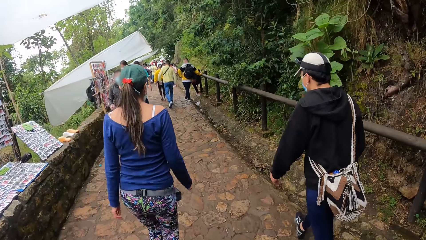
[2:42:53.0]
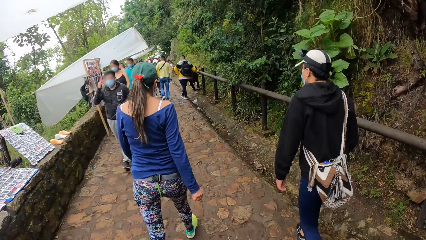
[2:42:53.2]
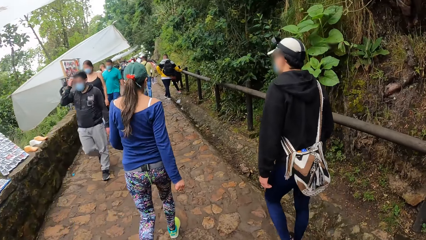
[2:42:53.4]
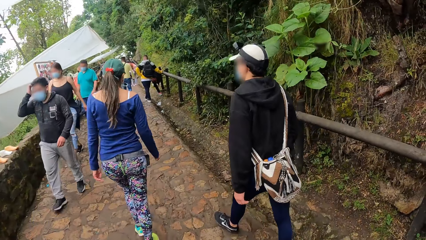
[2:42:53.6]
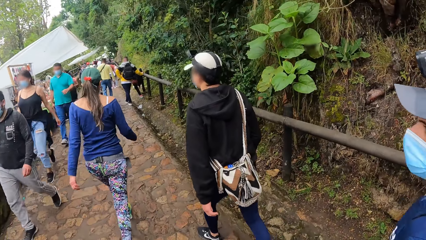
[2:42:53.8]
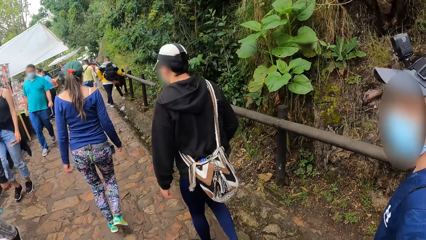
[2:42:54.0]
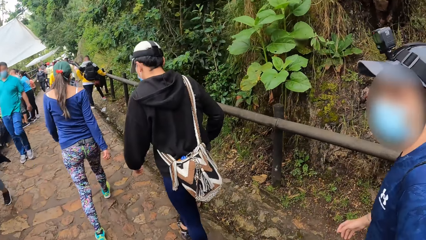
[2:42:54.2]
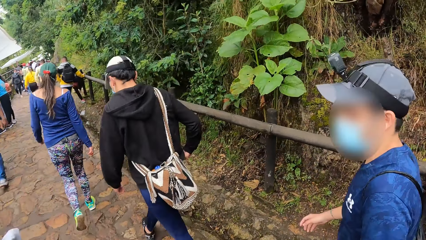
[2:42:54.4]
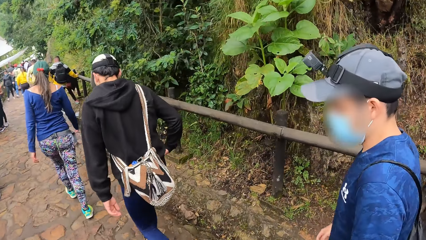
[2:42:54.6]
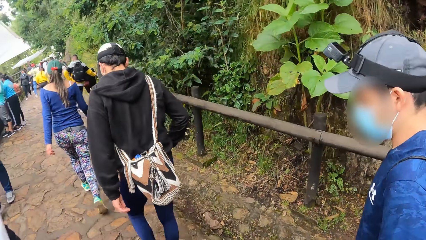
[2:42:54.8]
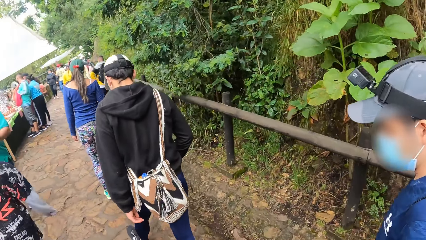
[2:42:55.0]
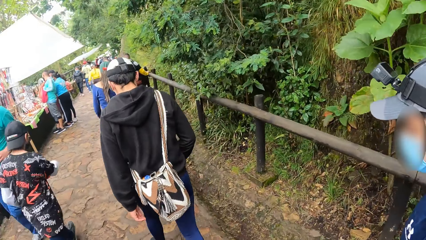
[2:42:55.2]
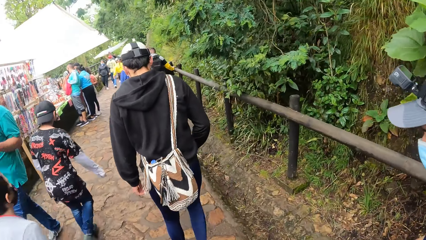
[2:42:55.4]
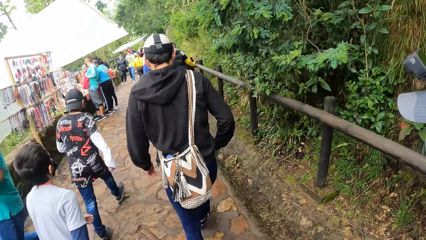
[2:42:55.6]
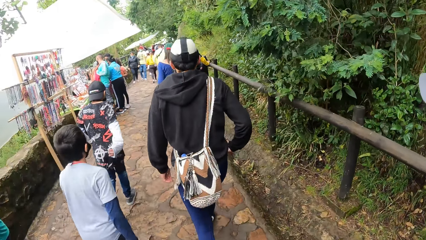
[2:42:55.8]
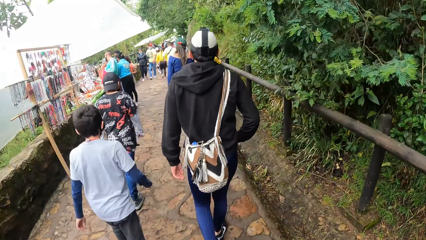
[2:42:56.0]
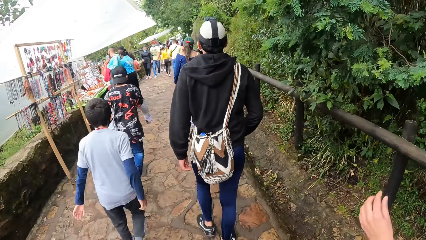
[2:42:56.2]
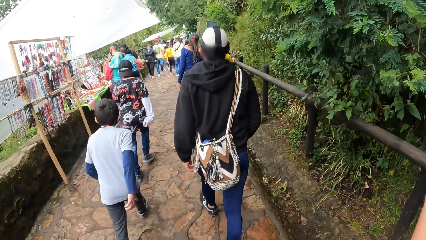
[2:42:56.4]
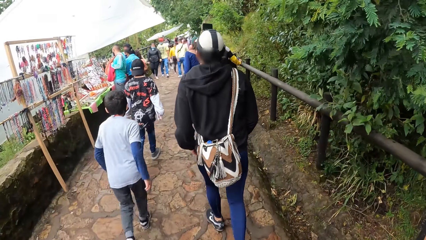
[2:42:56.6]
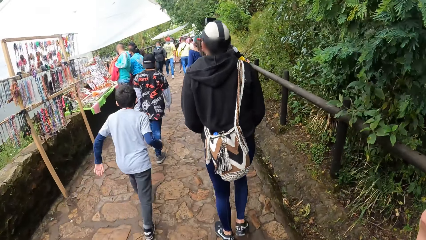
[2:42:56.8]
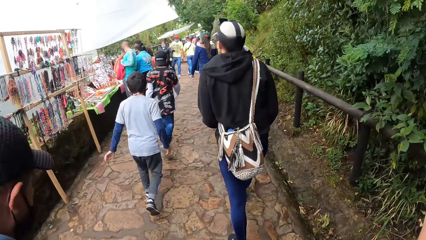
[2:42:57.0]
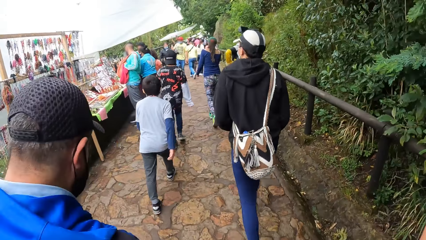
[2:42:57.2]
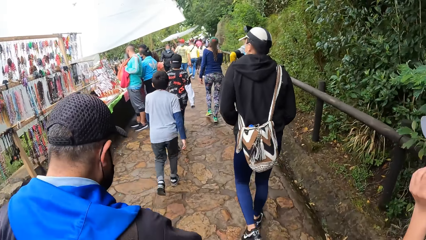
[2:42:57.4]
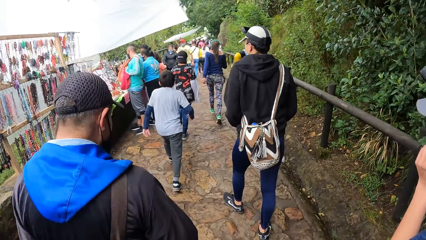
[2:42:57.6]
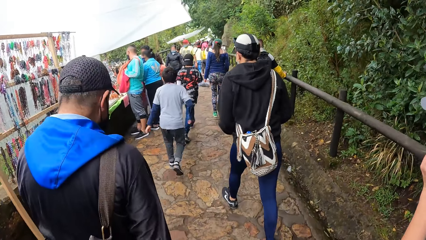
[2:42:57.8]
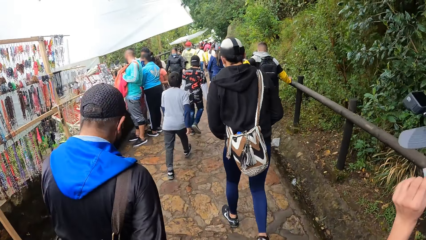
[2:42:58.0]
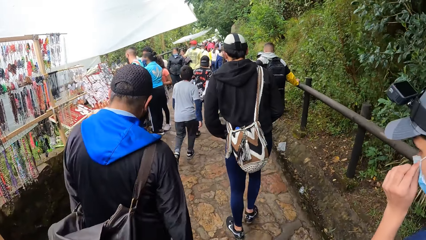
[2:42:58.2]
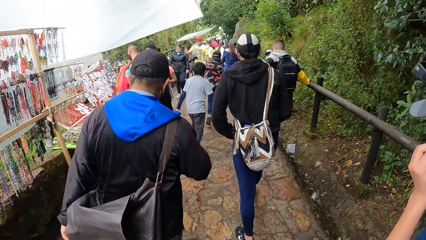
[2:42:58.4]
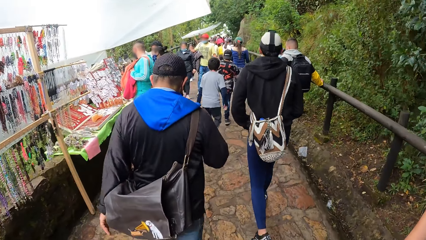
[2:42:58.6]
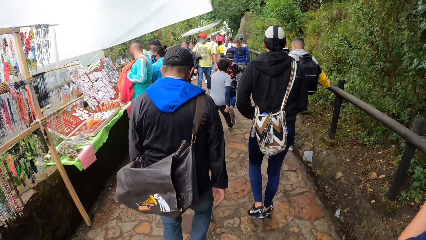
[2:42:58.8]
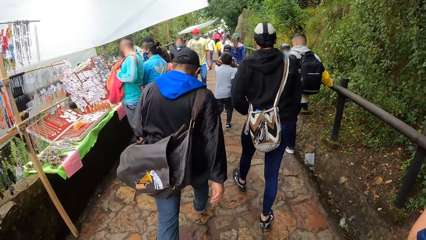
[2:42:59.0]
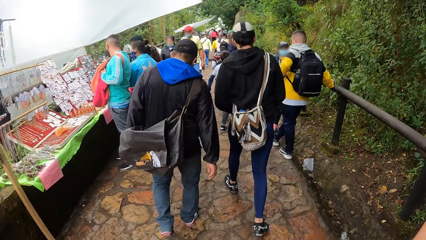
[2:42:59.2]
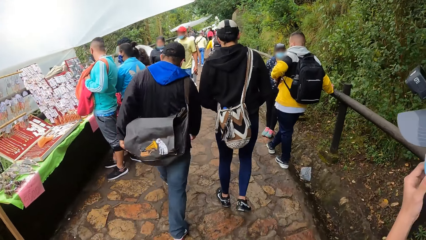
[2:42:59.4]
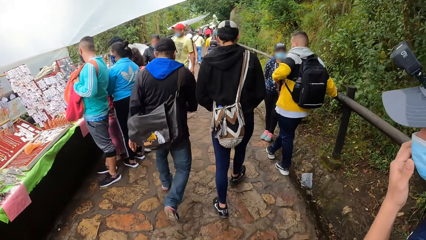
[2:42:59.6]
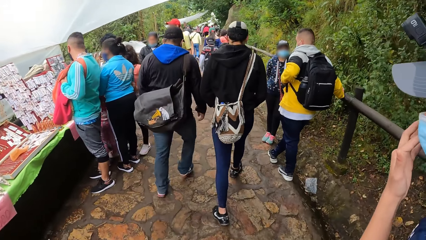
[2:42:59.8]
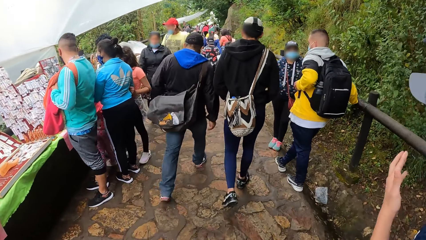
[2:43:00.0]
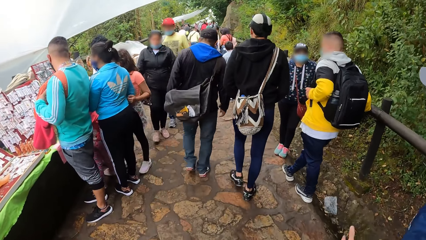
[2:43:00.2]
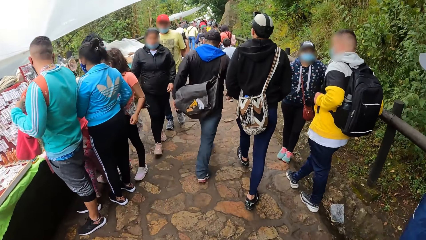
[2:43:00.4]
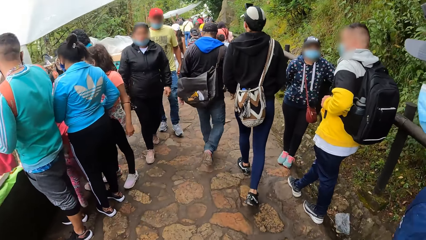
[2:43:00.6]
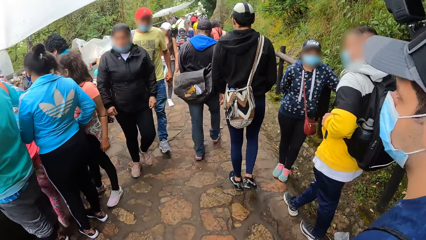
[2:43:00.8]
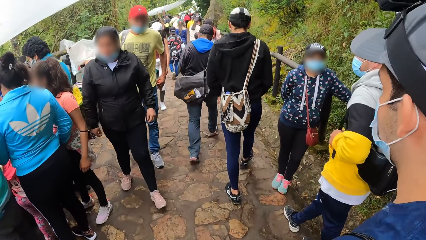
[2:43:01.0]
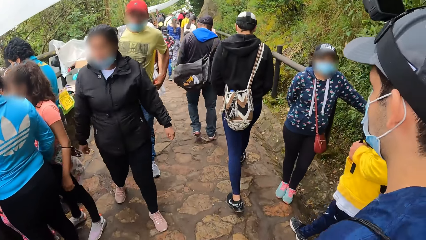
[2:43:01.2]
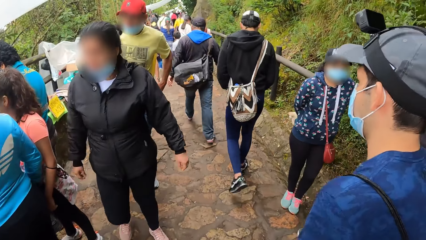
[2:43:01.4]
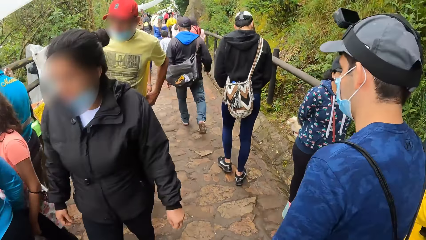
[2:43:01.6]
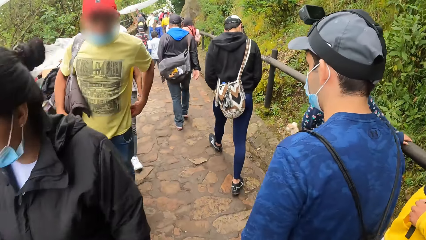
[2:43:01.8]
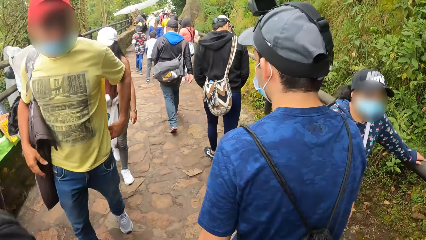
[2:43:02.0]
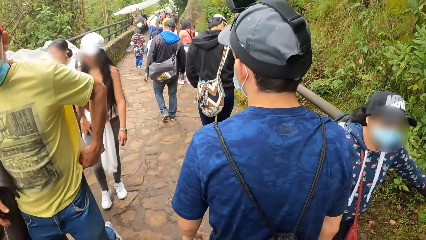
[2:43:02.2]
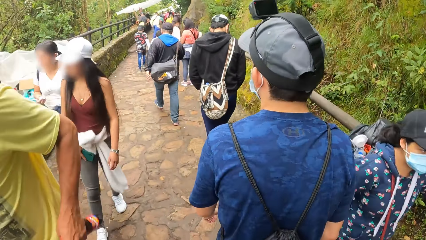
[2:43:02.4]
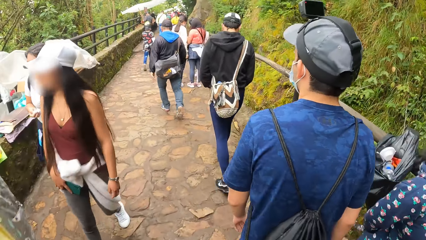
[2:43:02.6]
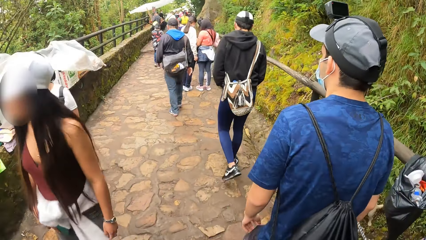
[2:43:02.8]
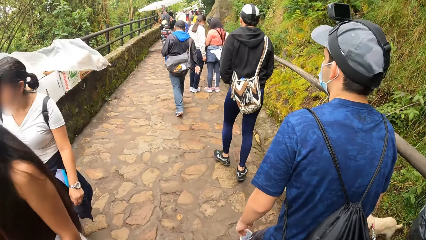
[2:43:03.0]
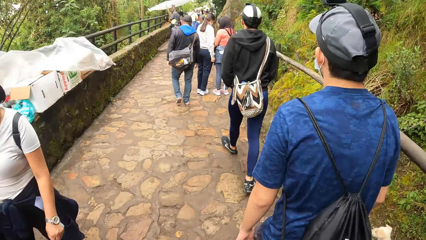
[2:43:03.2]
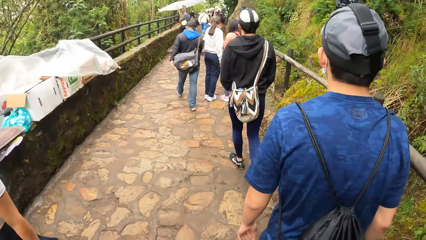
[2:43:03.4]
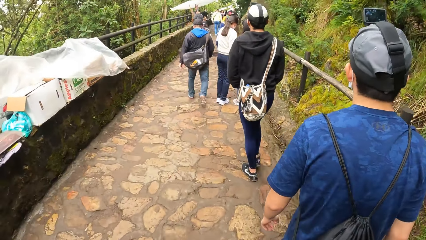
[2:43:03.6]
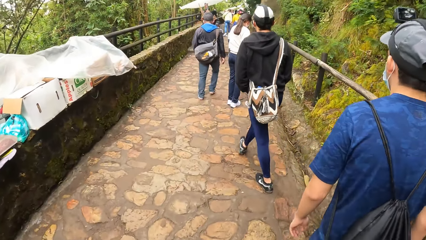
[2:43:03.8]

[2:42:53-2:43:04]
The camera wearer interacts with a man. The man touches a nose mask on his face with his left hand.

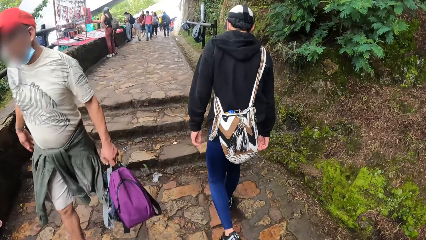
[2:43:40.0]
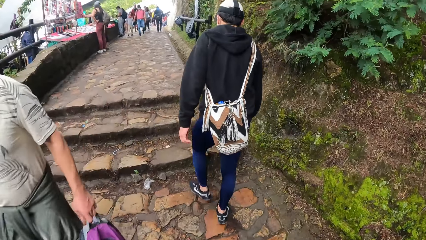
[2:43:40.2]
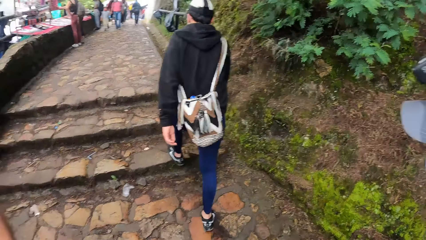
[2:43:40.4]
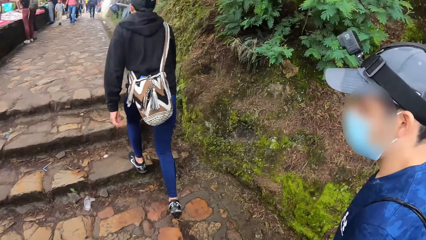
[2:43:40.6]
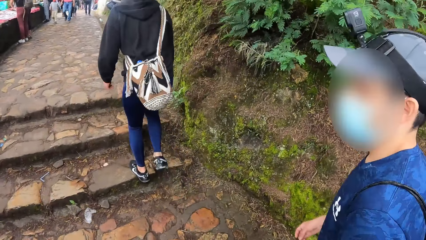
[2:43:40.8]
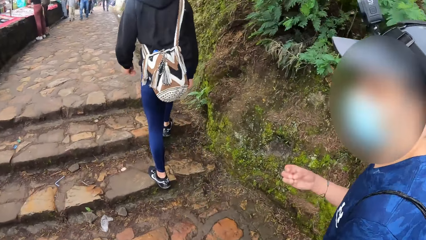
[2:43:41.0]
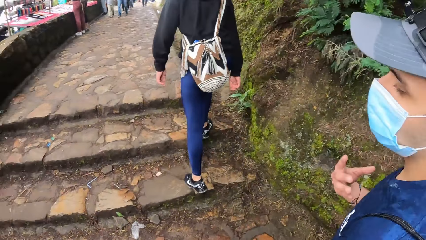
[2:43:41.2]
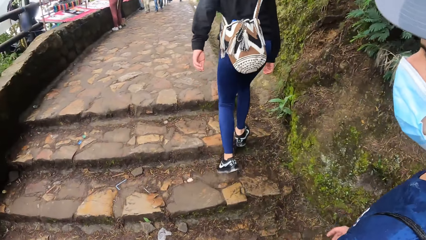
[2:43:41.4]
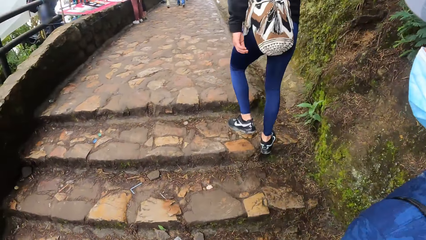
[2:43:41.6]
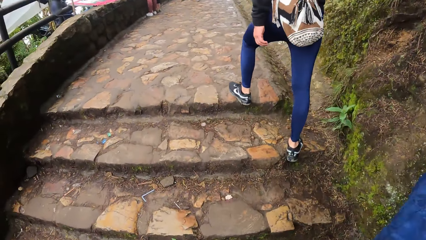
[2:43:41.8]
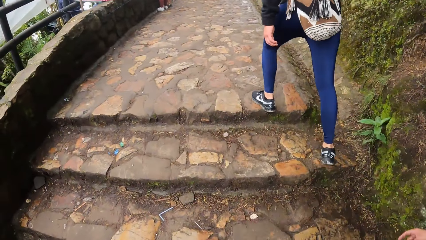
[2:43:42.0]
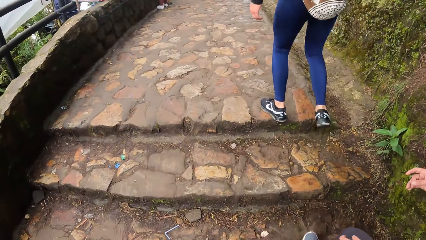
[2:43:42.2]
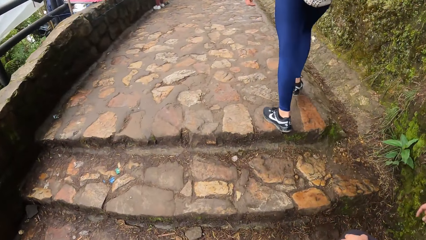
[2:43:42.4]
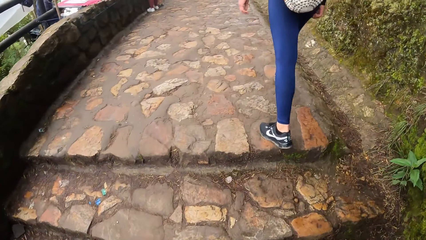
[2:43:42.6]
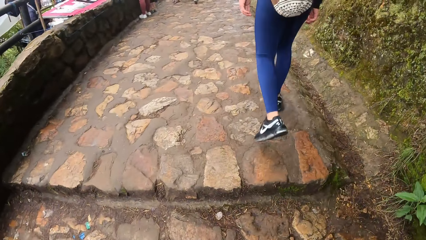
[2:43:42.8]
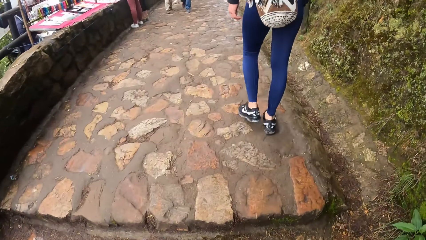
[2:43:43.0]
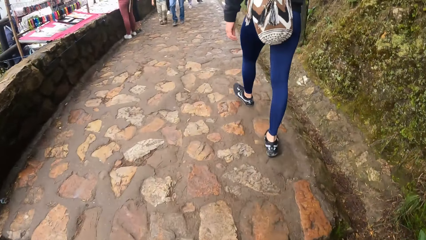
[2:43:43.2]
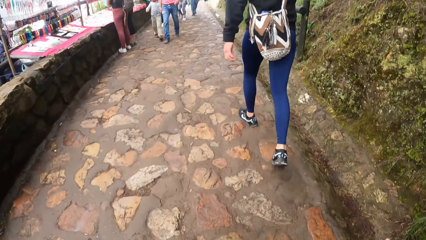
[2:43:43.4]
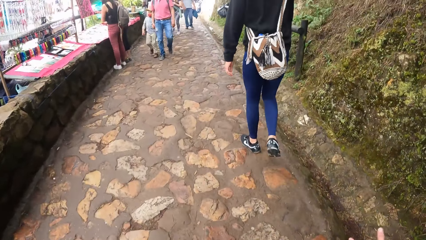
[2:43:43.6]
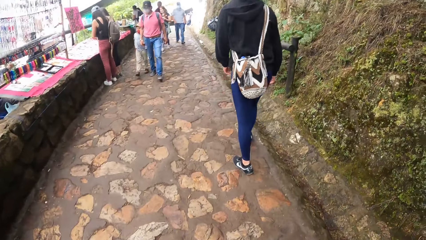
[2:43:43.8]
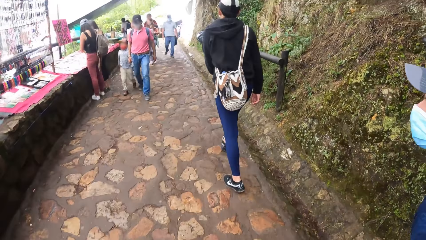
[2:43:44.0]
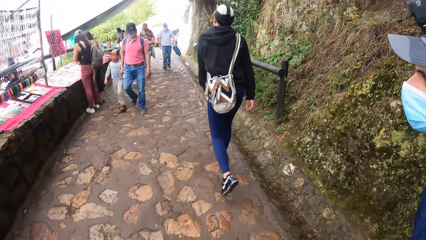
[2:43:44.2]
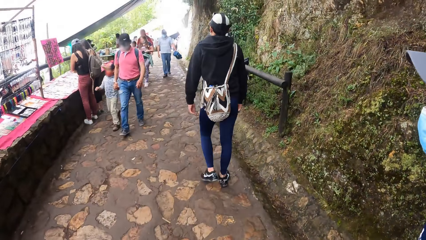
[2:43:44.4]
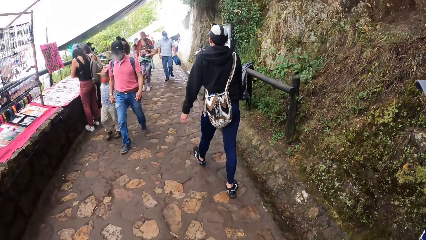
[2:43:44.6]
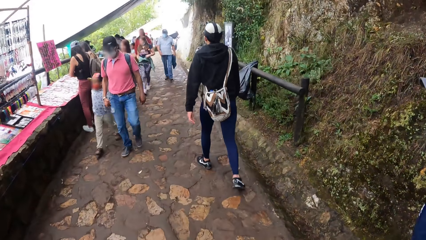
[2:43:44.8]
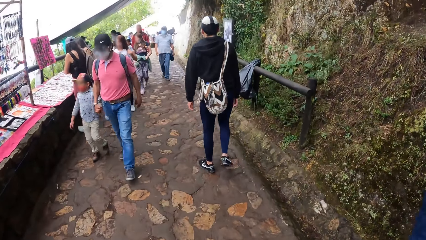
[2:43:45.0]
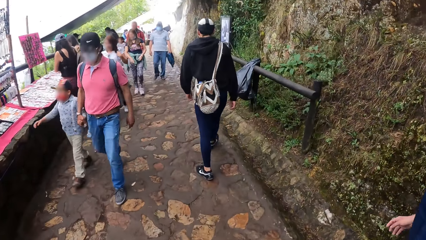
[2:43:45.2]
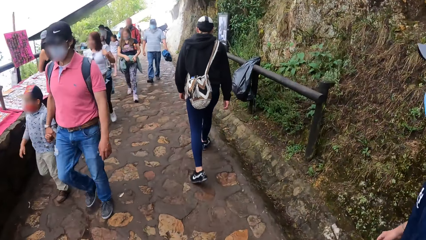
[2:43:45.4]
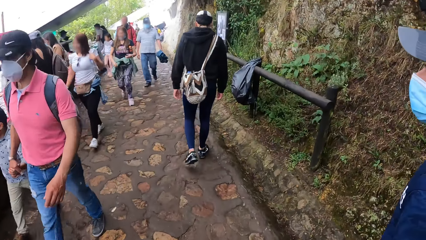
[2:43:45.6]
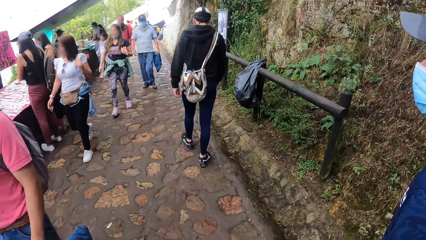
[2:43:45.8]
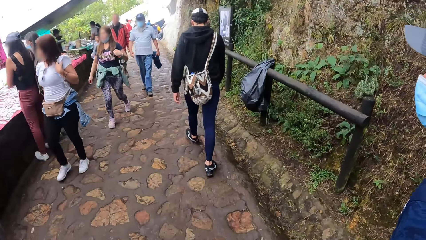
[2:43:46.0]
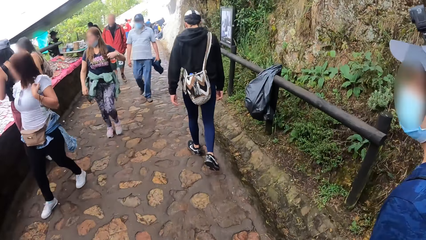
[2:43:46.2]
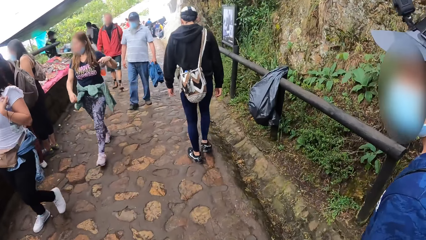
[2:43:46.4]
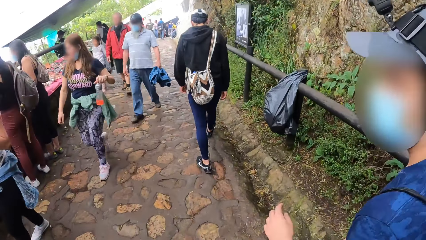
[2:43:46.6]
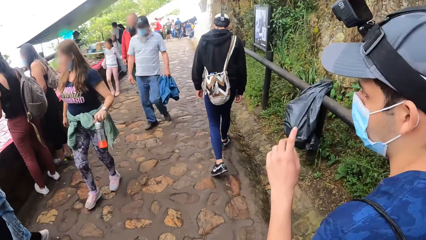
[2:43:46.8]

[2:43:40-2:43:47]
A man interacts with the camera wearer. The man walks on a sidewalk.
